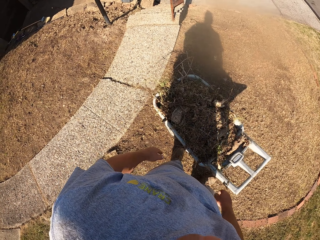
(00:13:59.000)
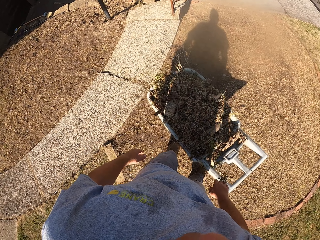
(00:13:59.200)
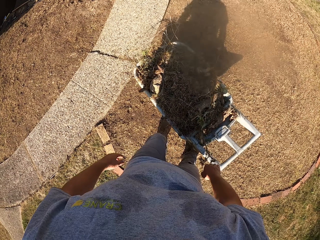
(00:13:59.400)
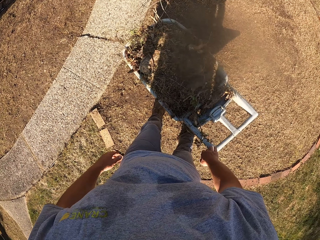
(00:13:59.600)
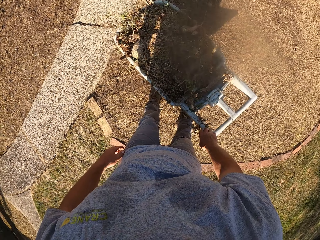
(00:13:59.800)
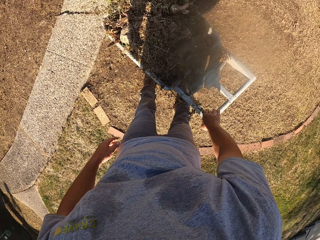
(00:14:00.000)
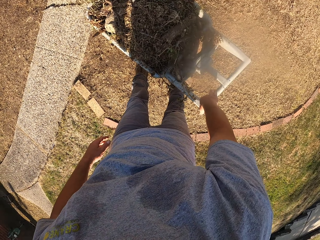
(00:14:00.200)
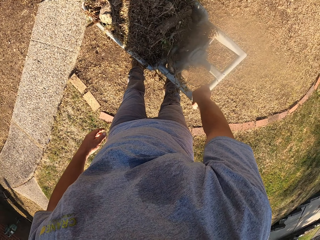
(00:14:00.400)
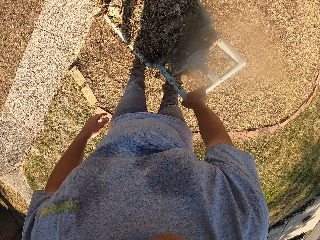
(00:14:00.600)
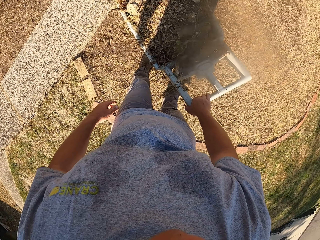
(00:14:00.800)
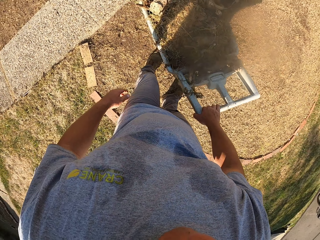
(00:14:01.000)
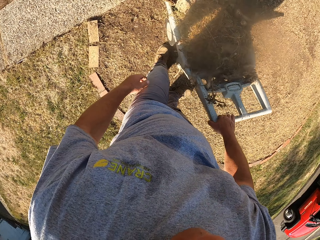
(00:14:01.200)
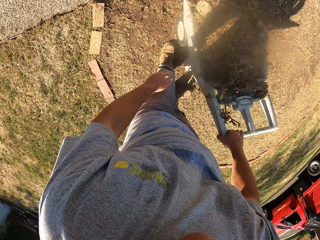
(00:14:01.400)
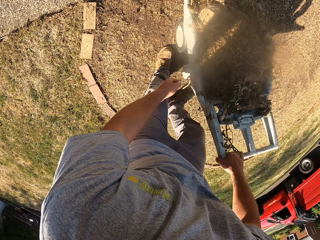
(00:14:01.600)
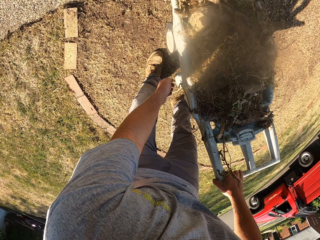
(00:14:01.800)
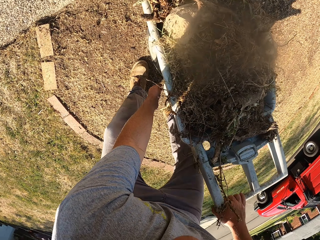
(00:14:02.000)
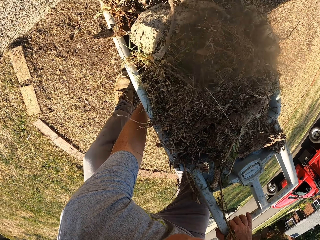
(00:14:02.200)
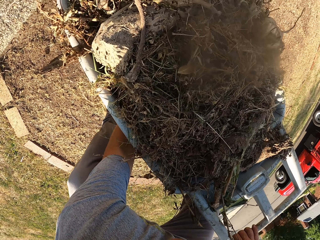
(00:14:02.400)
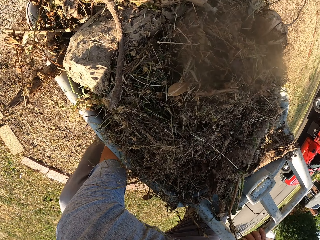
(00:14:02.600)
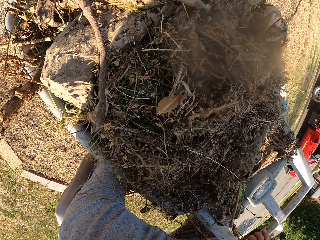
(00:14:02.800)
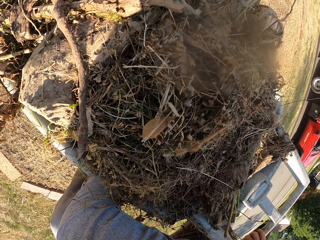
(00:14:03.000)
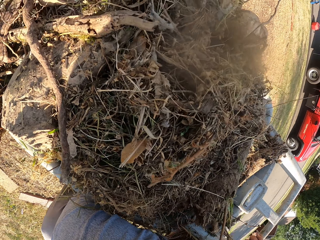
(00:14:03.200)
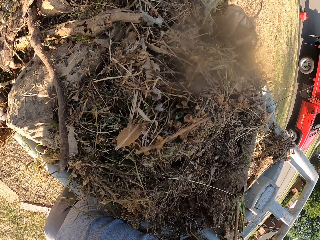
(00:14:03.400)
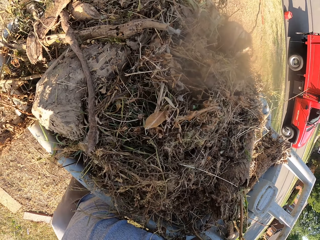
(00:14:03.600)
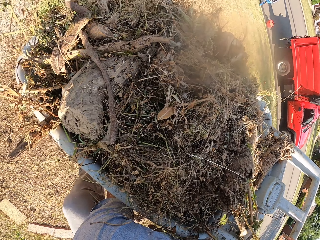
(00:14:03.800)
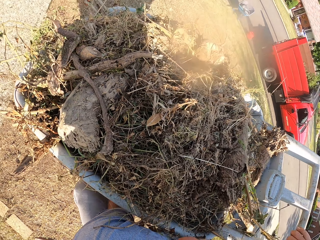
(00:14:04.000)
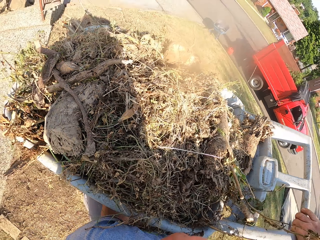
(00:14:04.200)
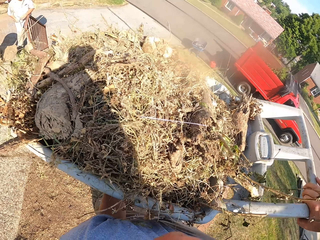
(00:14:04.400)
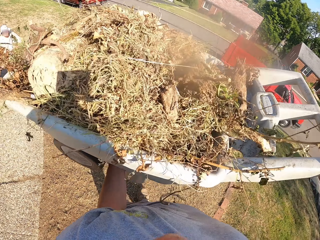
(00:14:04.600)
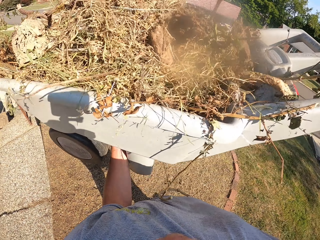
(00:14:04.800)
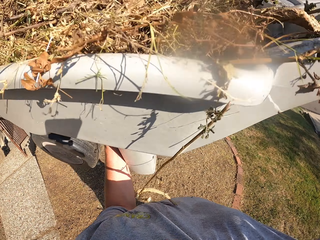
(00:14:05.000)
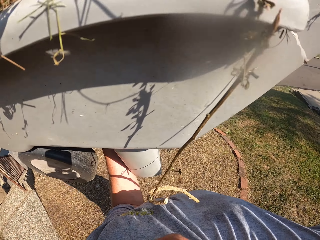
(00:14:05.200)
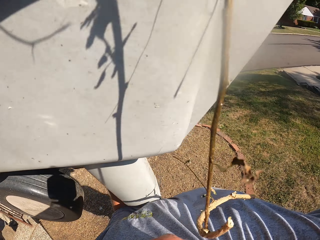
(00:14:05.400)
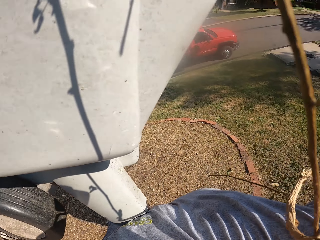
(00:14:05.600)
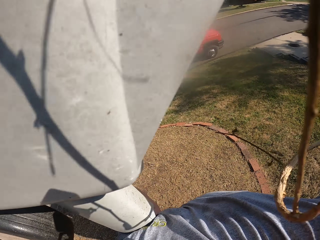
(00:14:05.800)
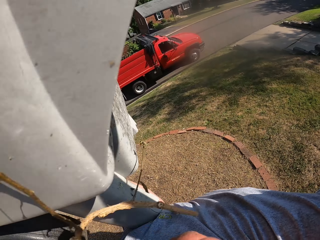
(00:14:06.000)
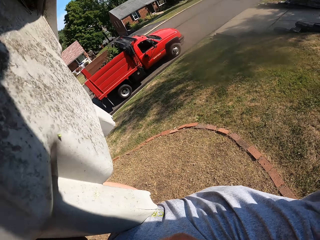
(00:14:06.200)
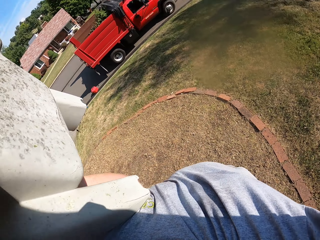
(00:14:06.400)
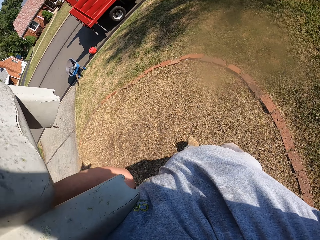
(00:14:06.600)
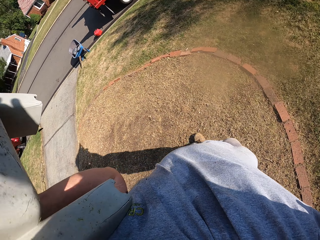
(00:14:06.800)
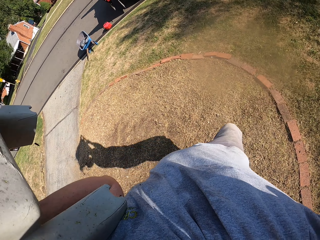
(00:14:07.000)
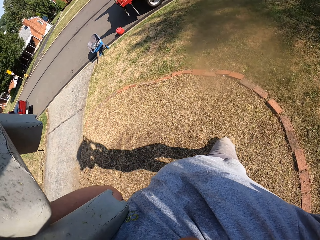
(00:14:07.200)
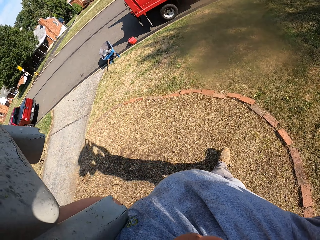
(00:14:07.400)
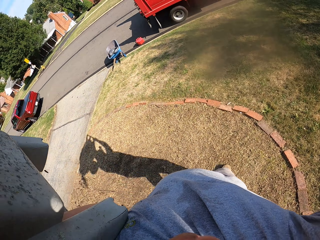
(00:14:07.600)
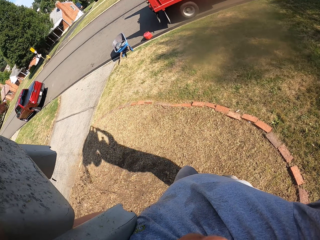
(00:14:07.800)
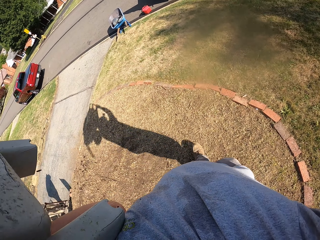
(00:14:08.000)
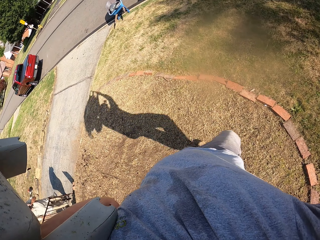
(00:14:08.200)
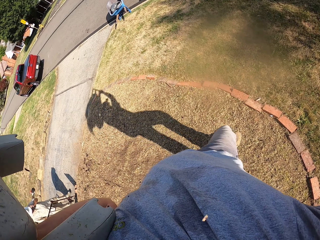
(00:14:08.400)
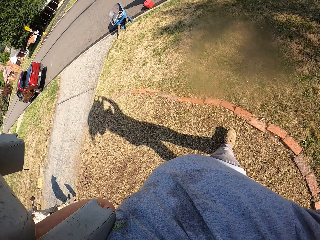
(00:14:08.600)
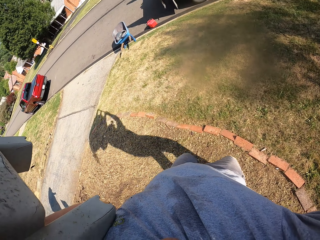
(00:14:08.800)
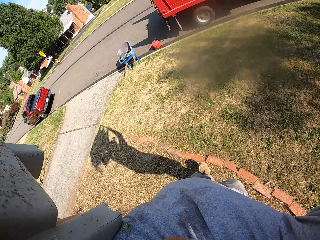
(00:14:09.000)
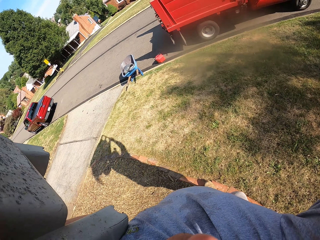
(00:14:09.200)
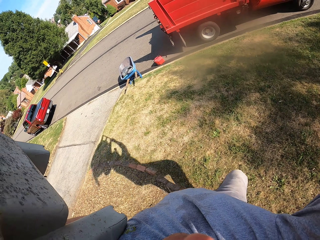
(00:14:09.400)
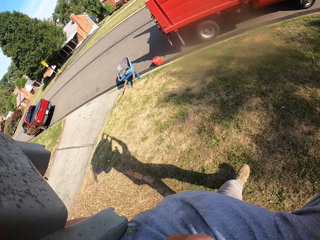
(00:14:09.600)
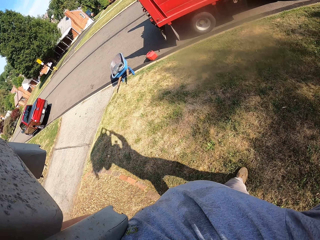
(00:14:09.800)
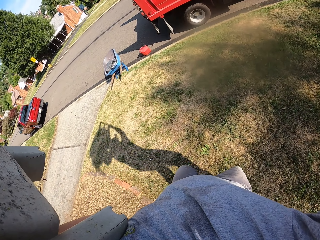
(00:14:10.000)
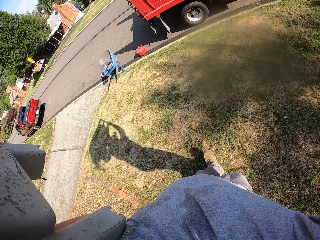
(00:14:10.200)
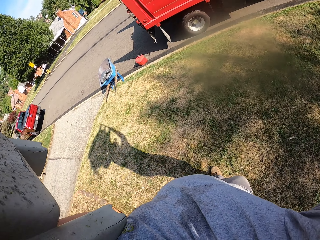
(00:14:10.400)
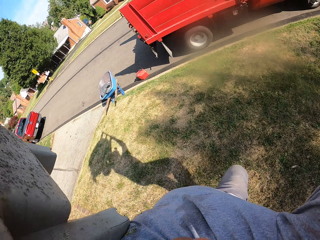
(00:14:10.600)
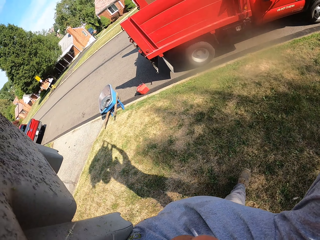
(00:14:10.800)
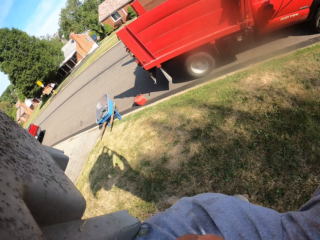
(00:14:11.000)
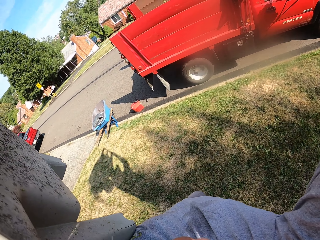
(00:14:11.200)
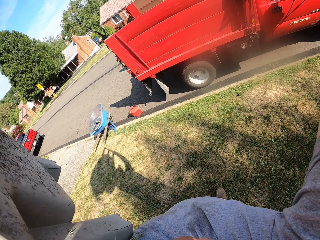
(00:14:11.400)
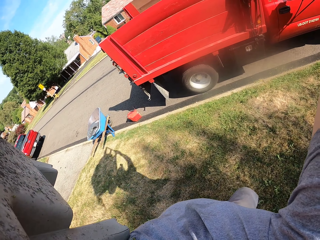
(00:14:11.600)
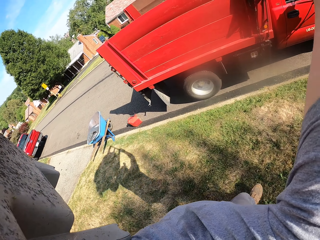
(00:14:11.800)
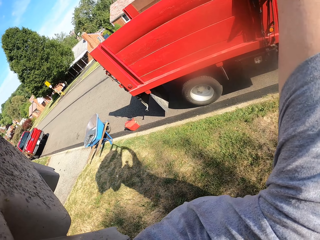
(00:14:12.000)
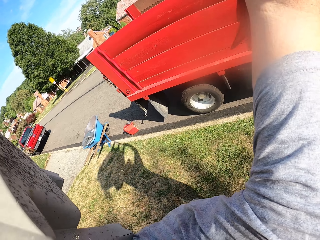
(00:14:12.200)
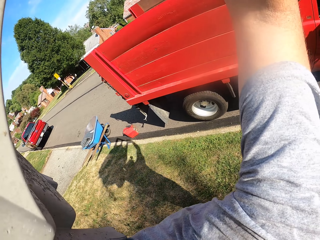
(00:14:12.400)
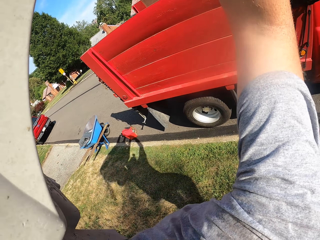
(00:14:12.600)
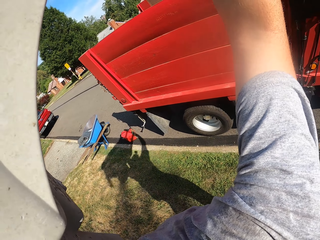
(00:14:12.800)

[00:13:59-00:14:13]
The camera wearer touches the wheelbarrow. They pick the trash bin. They raise the wheelbarrow. They walk towards the truck while carrying the trash bin.

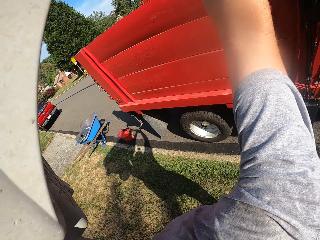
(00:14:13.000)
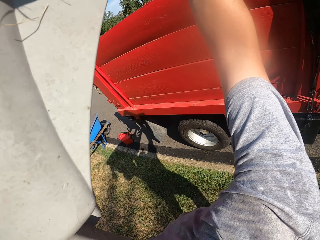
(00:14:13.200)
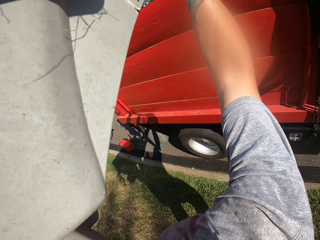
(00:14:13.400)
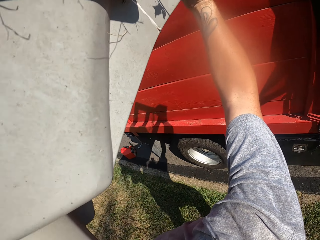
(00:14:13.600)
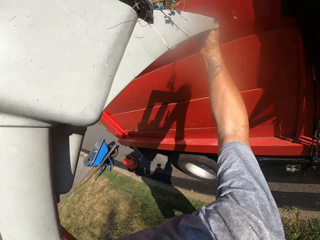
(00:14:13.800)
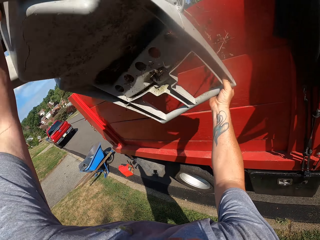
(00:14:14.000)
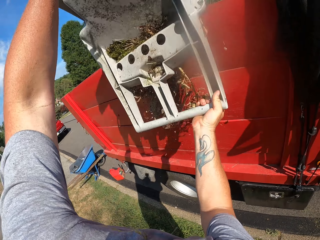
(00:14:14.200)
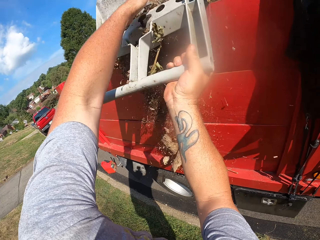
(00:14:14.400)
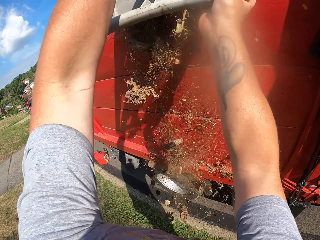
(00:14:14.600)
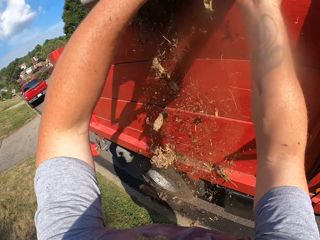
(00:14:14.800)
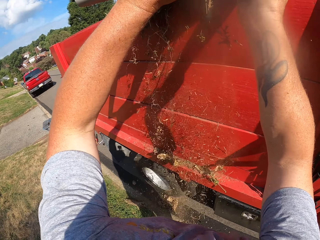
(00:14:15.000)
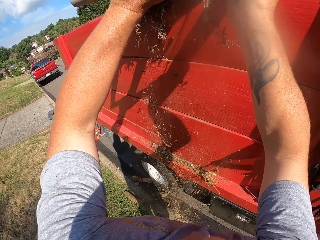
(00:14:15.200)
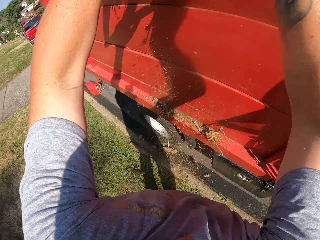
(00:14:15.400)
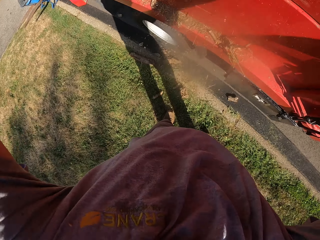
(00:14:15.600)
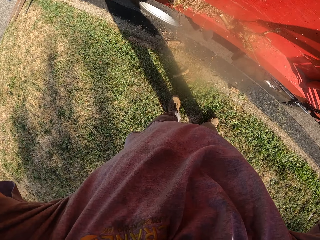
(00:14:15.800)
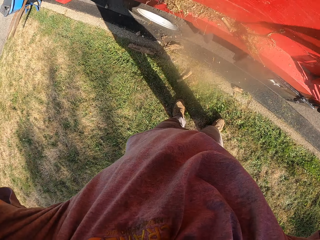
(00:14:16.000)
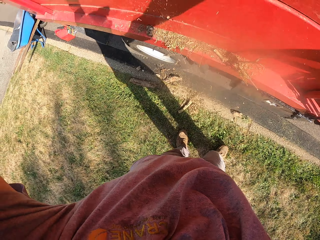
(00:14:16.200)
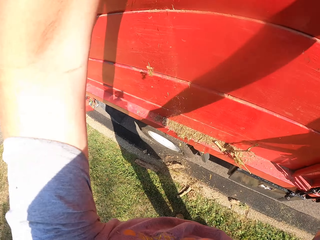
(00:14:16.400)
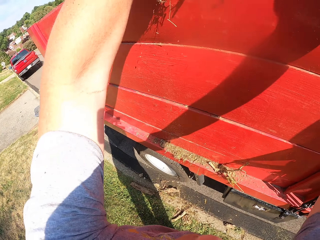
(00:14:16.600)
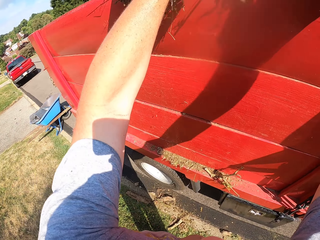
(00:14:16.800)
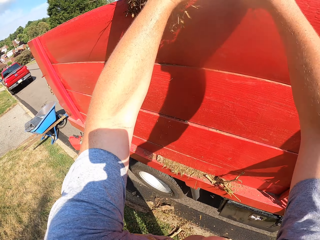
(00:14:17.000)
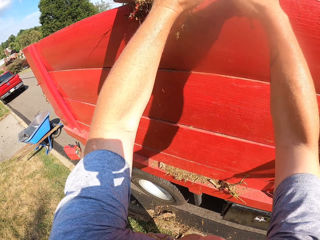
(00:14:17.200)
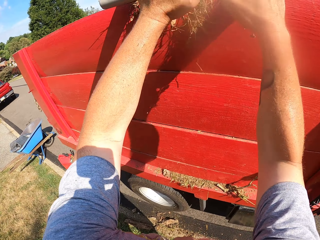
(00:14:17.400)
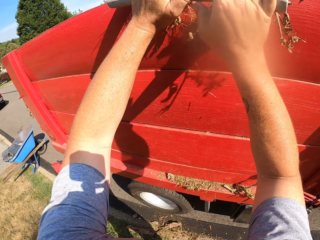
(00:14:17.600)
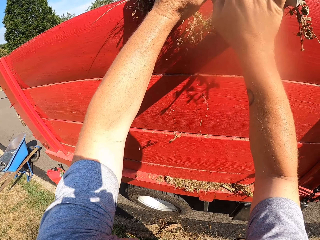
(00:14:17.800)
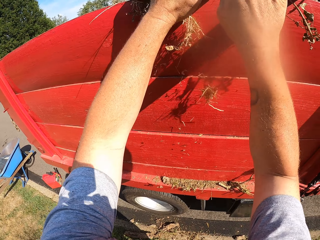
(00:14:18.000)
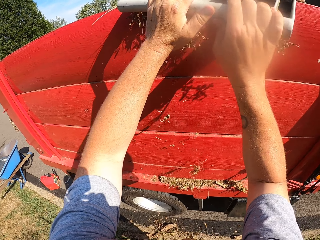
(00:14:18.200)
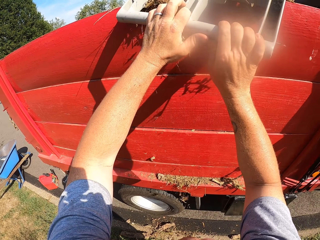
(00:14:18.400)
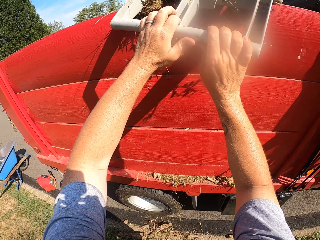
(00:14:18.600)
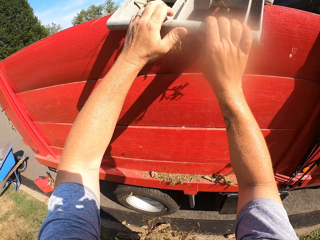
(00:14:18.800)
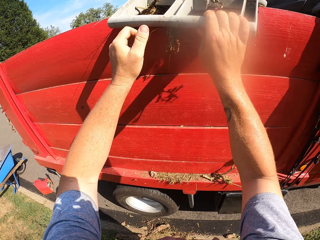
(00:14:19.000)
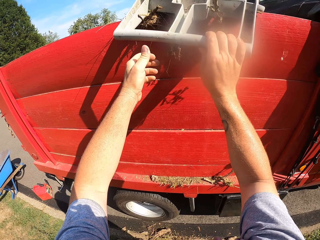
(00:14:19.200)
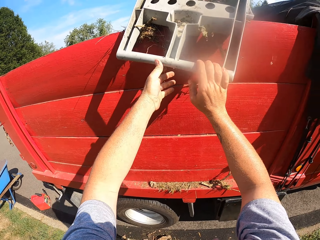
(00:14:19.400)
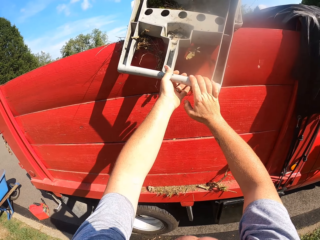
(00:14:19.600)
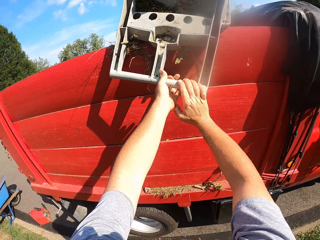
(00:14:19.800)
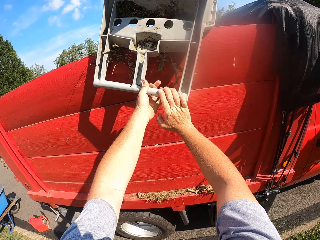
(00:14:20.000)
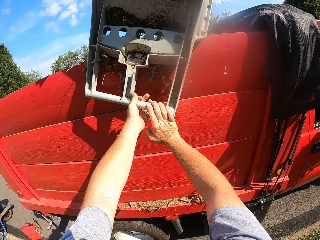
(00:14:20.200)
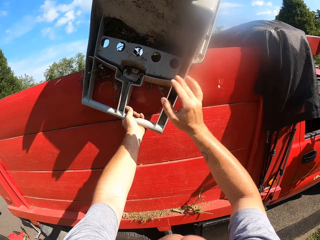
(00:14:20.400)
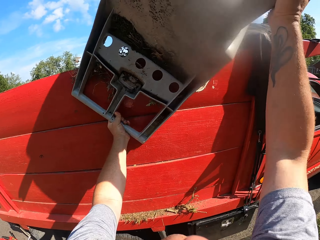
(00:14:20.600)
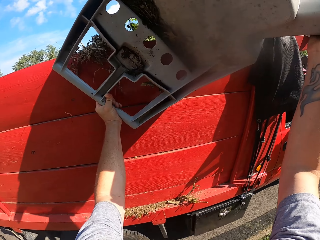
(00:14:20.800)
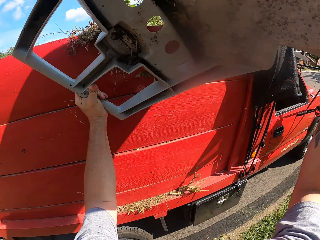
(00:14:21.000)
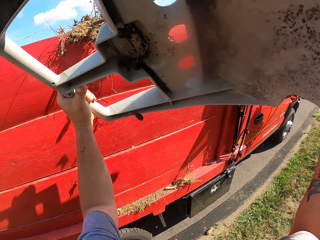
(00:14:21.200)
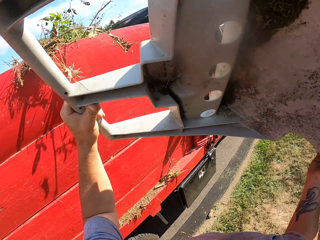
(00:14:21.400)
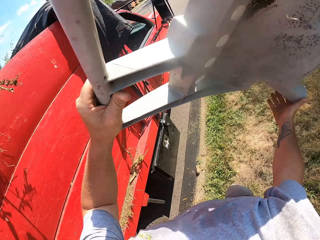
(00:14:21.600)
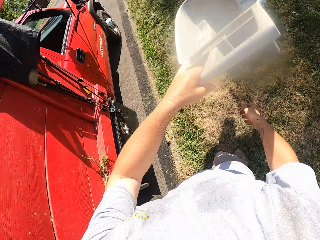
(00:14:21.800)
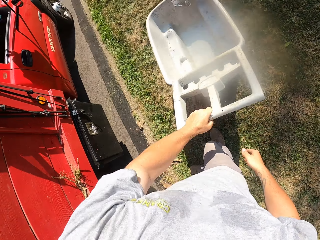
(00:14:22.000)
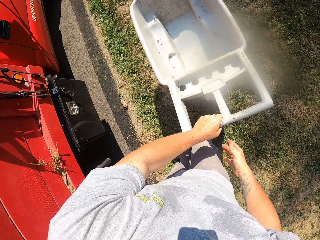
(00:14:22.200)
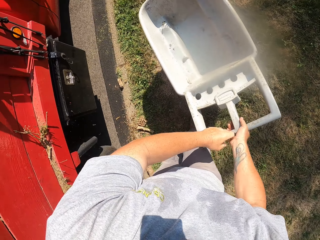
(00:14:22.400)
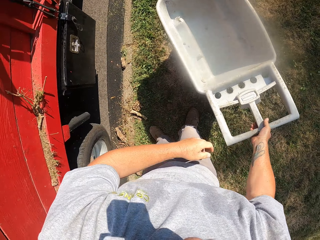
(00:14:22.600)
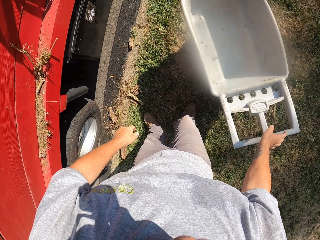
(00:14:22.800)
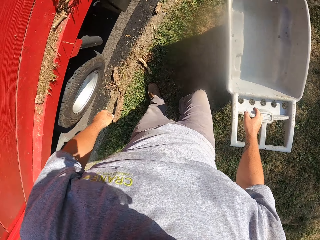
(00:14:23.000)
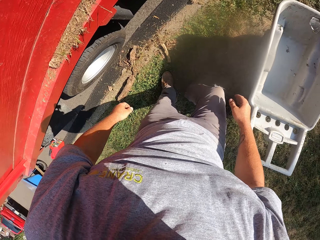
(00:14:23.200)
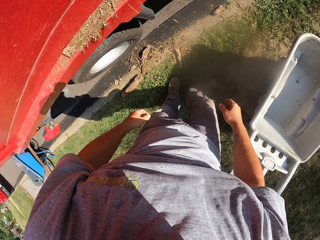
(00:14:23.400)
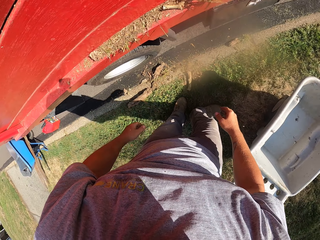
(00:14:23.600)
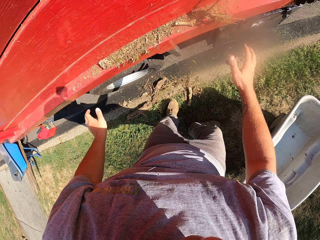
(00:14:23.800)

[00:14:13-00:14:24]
The camera wearer pours the grass on the wheelbarrow on the truck. They place a trash bin on the ground.
